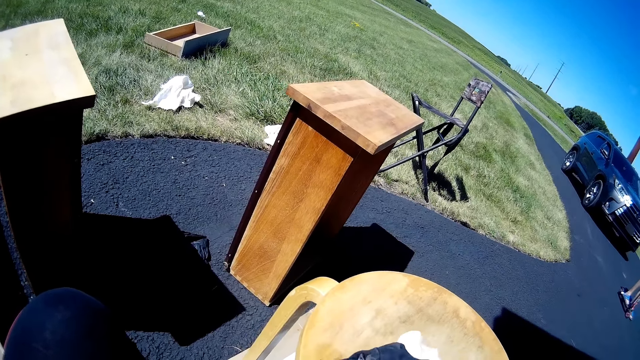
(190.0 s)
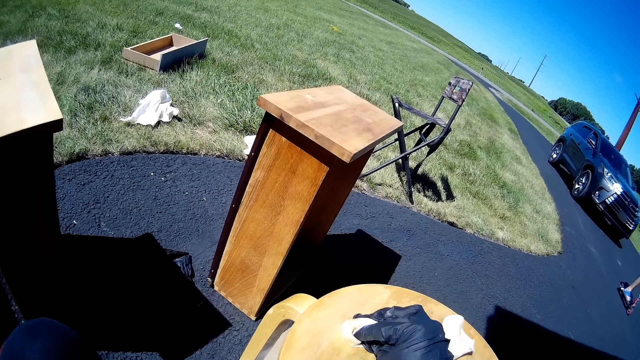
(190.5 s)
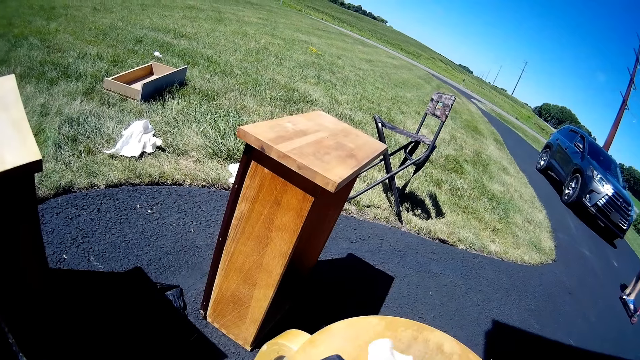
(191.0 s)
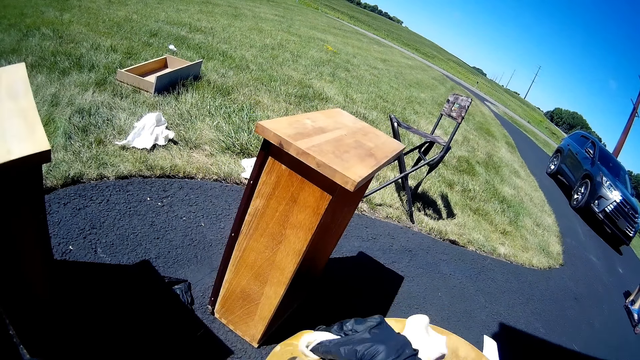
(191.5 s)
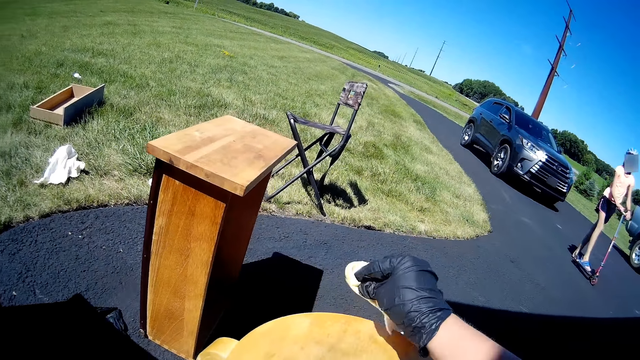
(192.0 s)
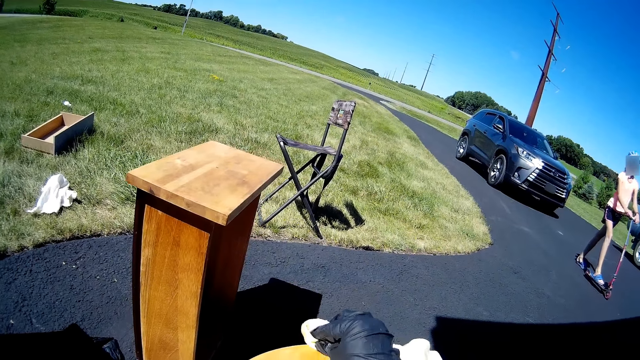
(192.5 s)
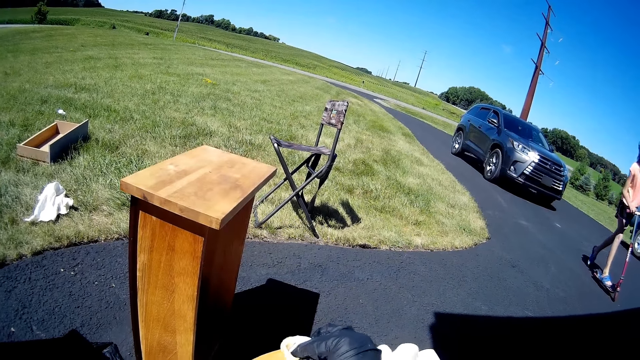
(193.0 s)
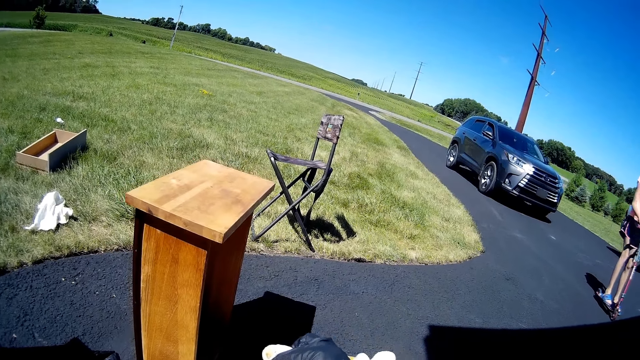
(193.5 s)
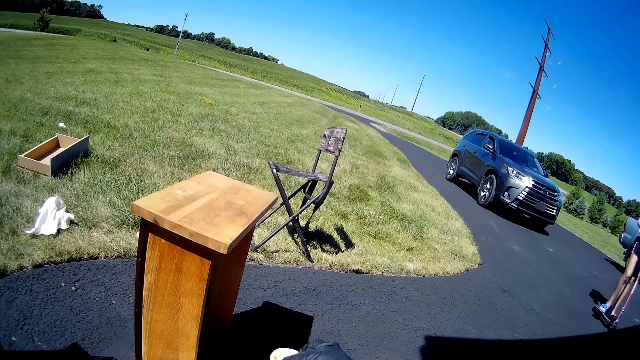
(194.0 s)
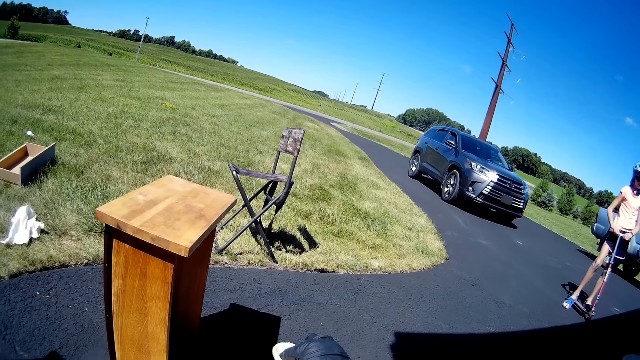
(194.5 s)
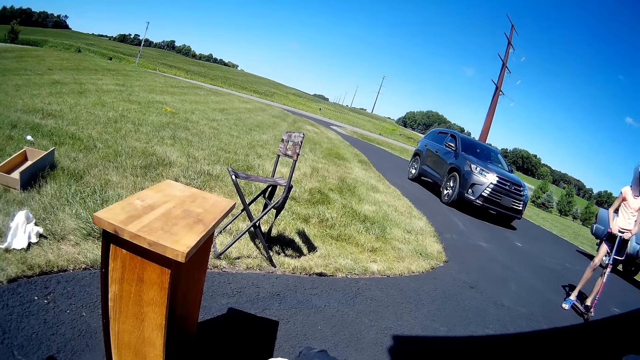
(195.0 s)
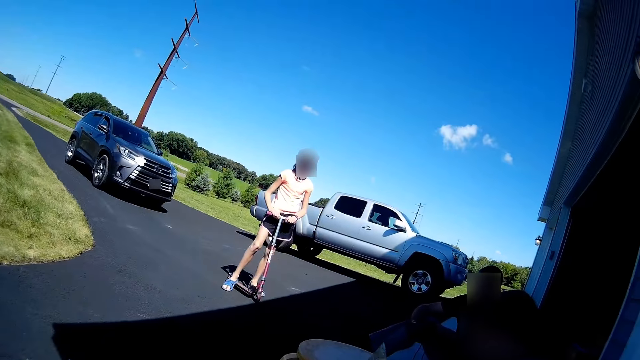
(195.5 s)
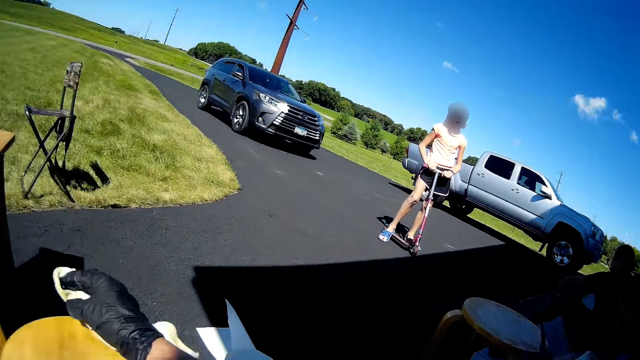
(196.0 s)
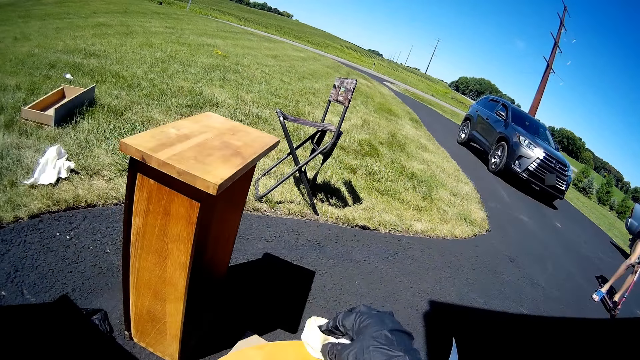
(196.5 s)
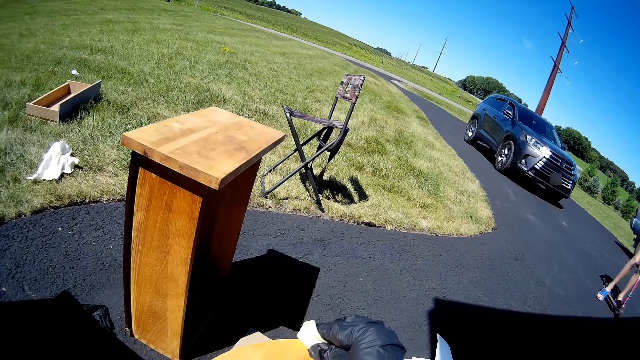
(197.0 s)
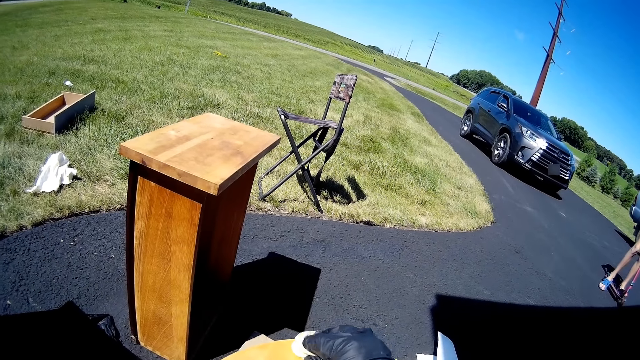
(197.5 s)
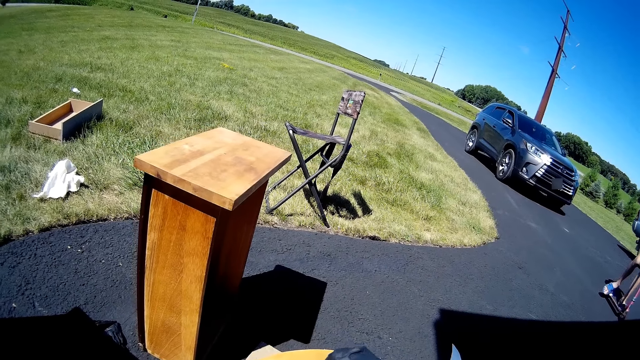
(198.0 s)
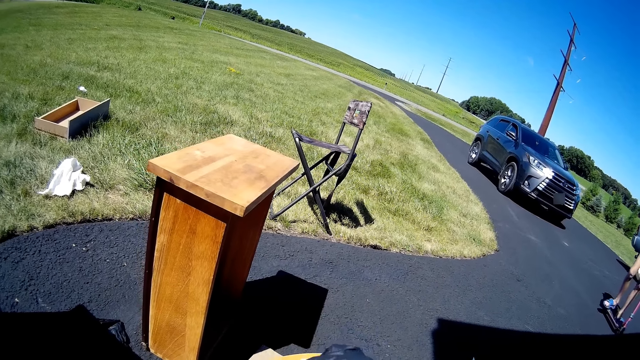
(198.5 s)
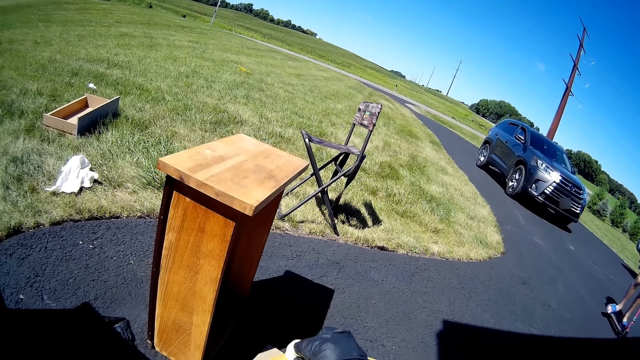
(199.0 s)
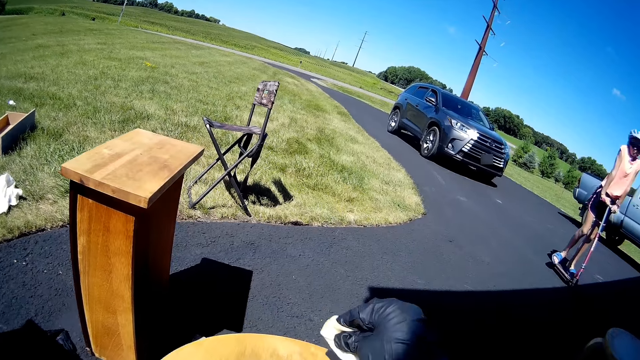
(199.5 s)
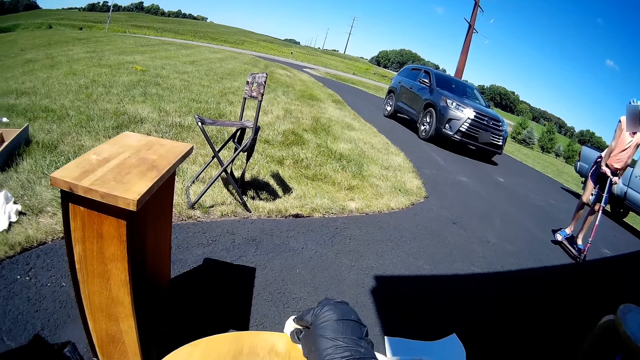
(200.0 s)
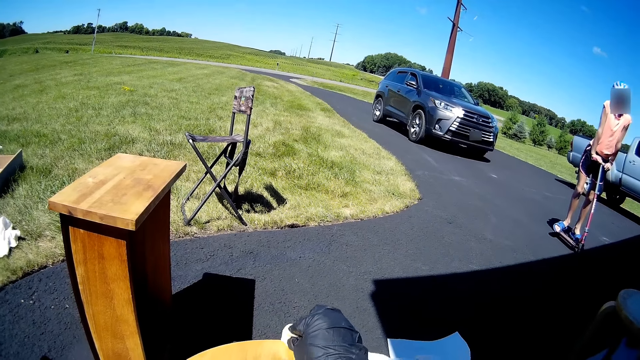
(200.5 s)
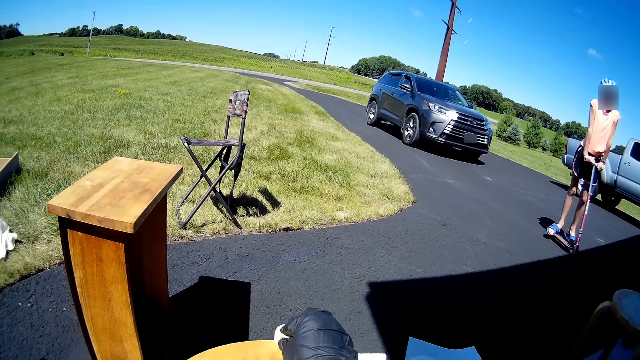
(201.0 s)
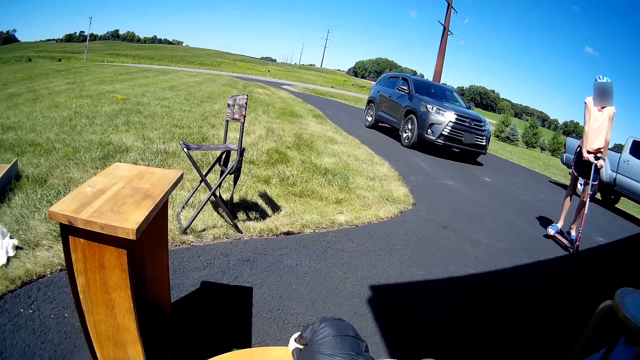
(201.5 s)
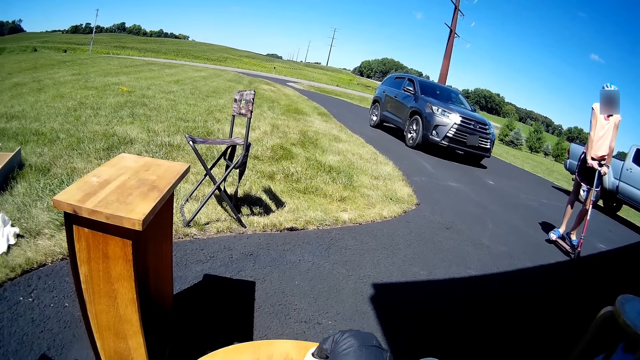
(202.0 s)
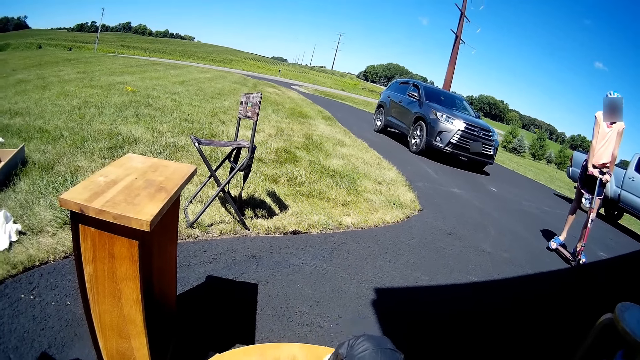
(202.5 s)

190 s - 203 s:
A lady sits on the floor. A man sits on the floor. A girl sits on the scooter.

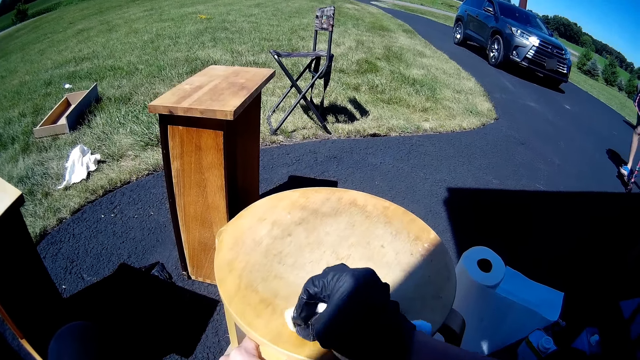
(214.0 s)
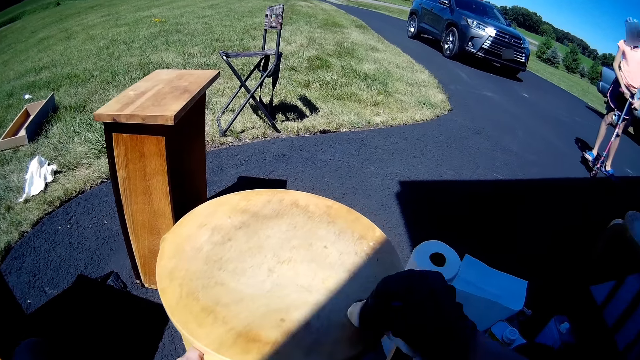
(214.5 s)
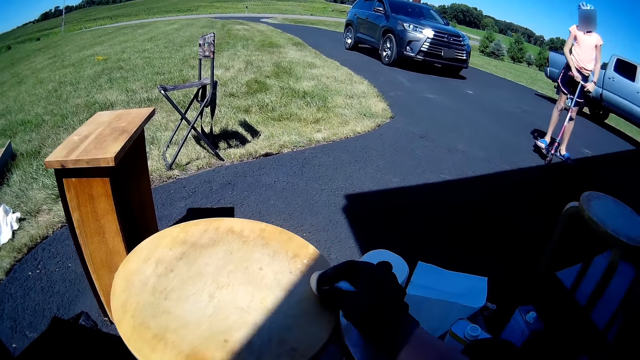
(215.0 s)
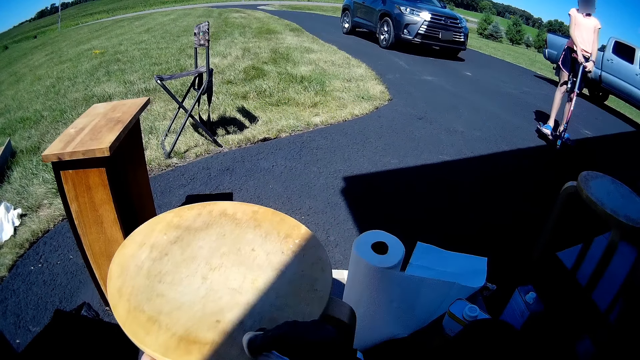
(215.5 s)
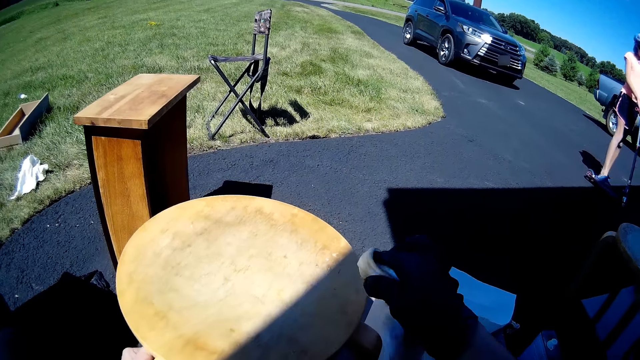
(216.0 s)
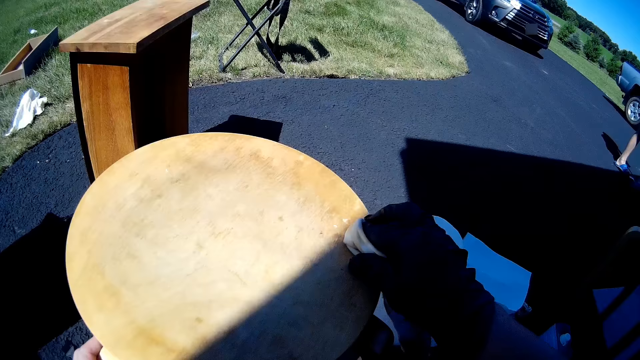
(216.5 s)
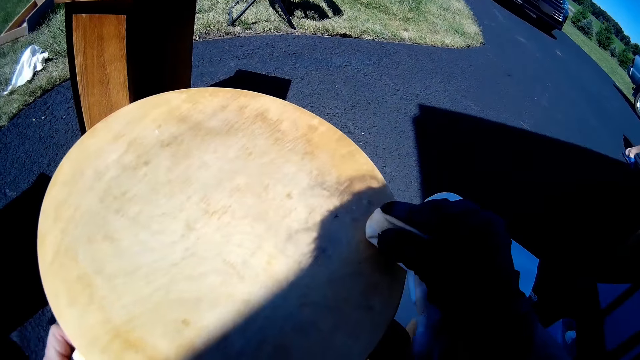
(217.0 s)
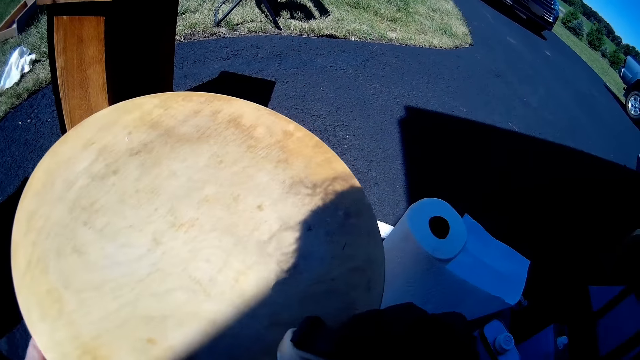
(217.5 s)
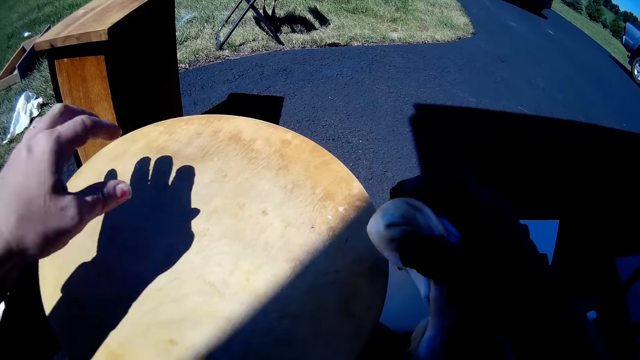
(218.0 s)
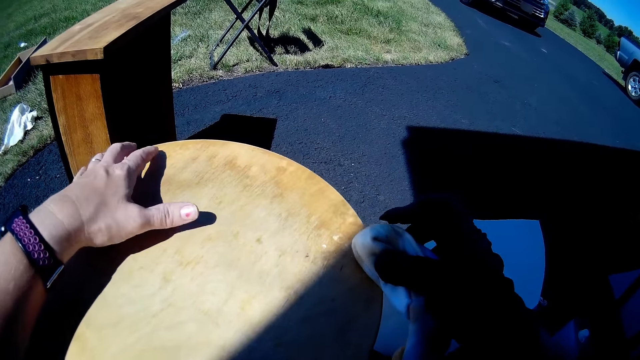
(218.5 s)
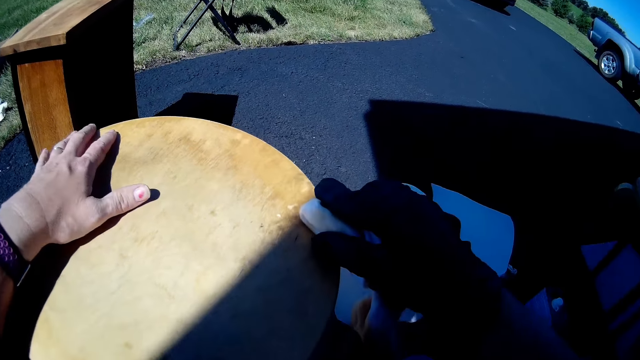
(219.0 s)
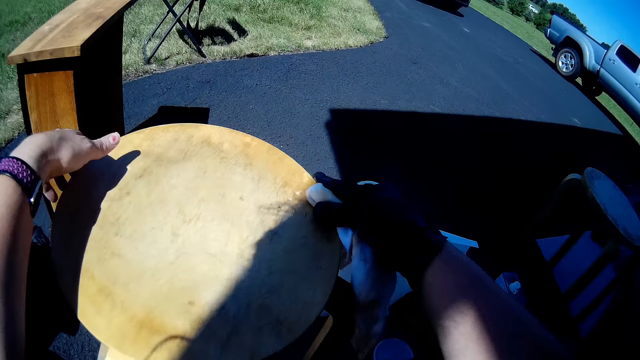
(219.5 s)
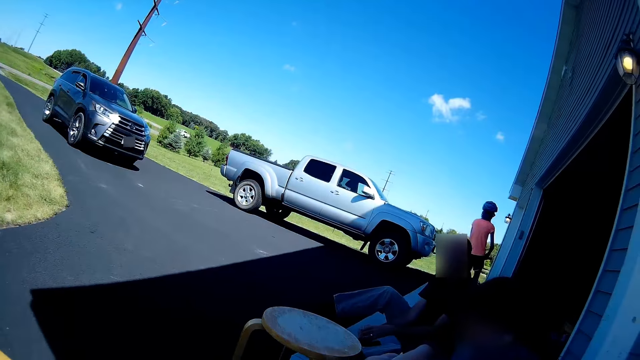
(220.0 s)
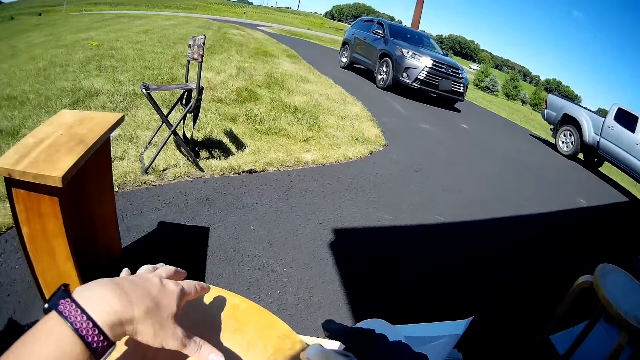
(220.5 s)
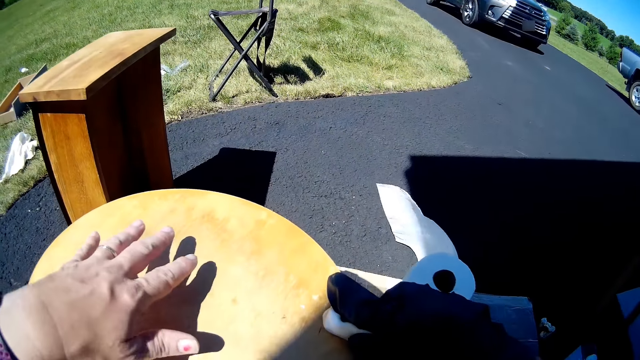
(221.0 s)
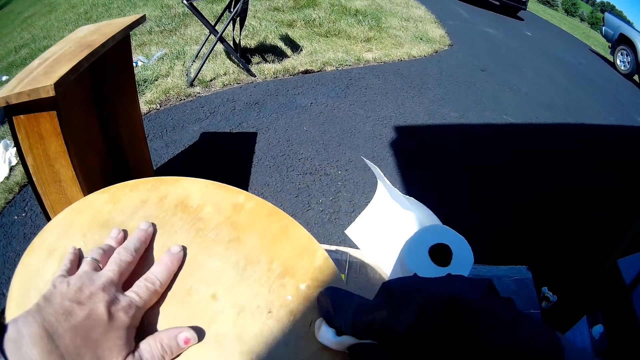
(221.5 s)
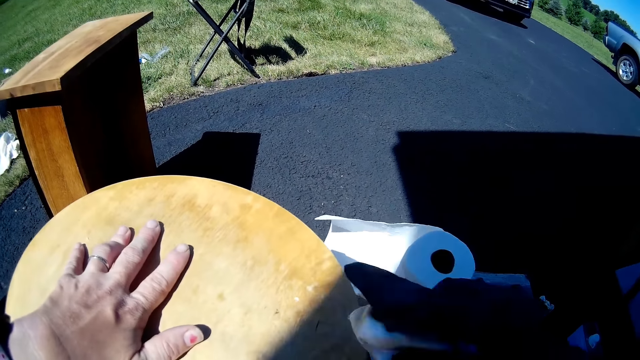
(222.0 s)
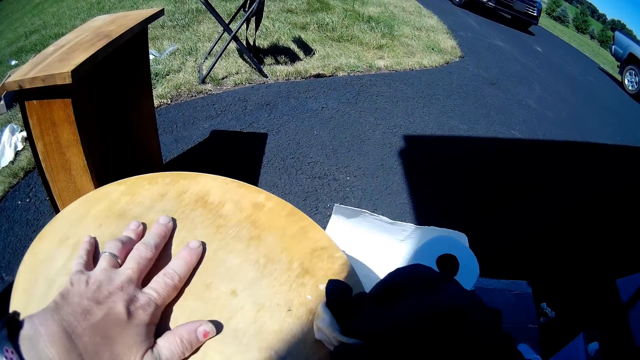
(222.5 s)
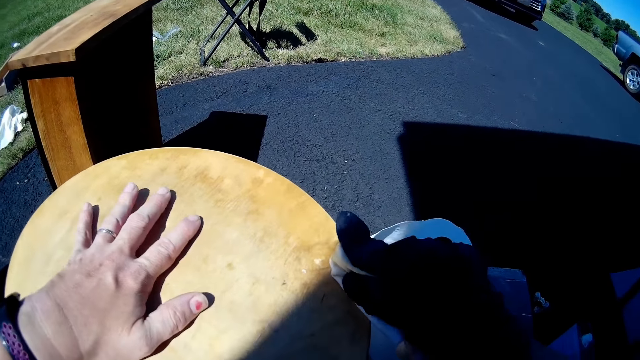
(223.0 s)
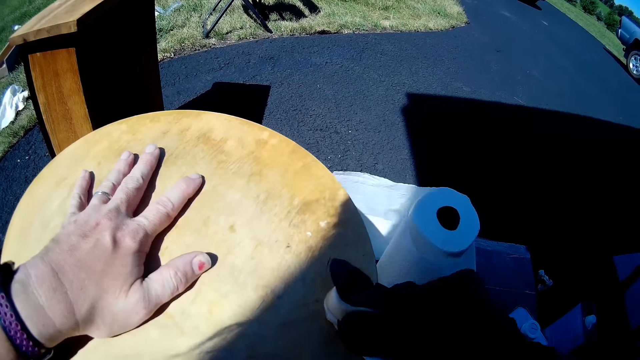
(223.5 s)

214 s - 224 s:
The camera wearer puts a hand on furniture. They scrape the stool with a scraper. A lady sits on the floor. A man sits on the floor. A girl sits on the scooter. The camera wearer scrapes the stool with the scraper.
